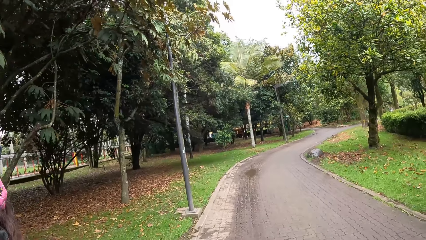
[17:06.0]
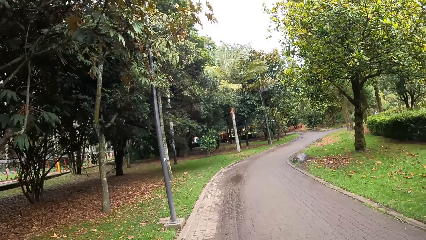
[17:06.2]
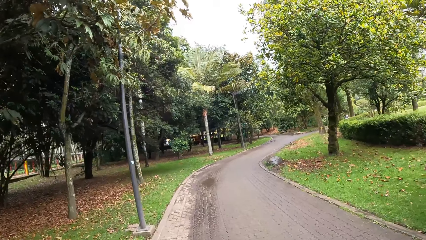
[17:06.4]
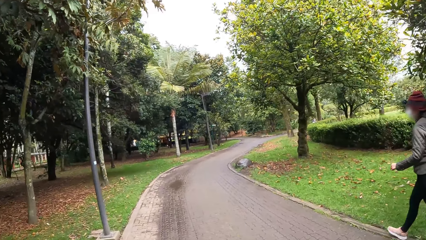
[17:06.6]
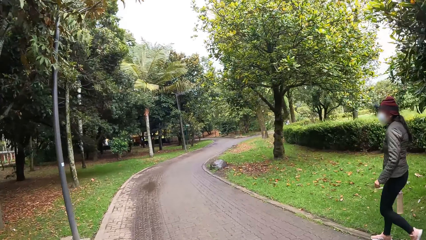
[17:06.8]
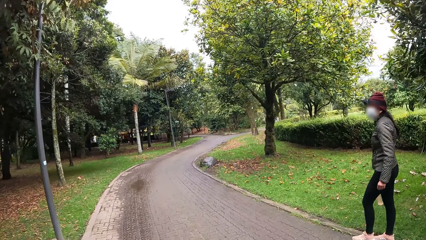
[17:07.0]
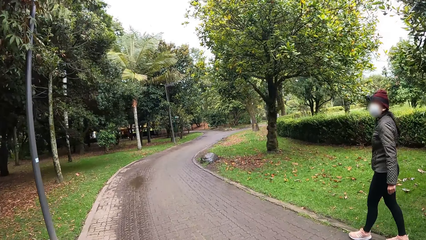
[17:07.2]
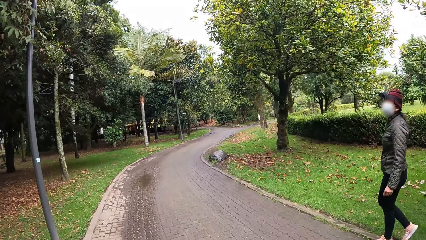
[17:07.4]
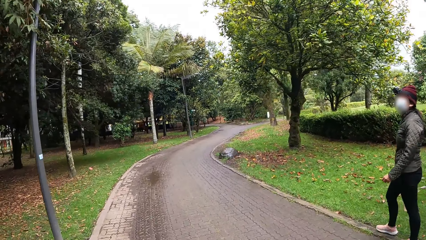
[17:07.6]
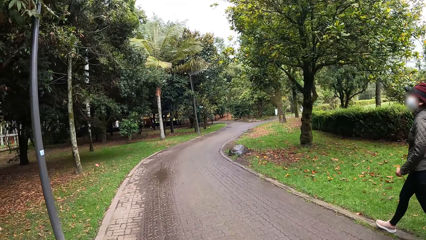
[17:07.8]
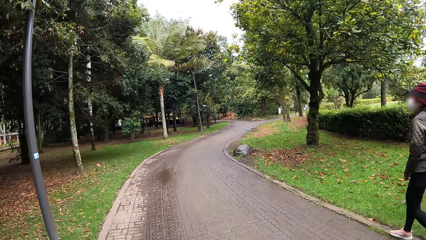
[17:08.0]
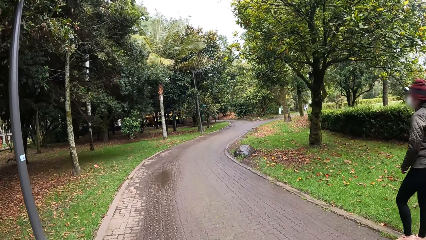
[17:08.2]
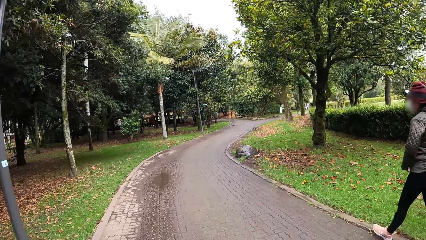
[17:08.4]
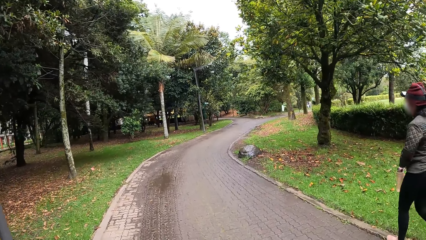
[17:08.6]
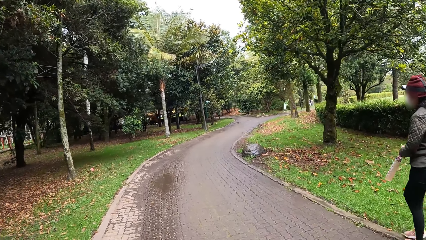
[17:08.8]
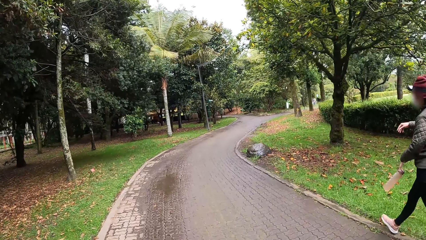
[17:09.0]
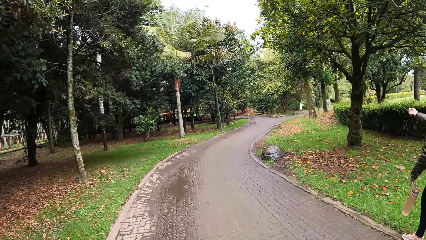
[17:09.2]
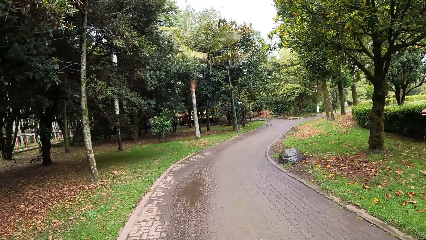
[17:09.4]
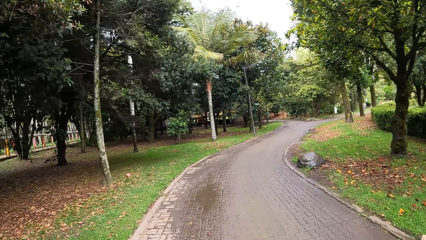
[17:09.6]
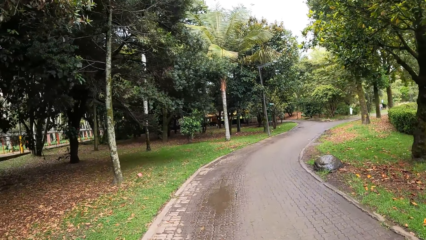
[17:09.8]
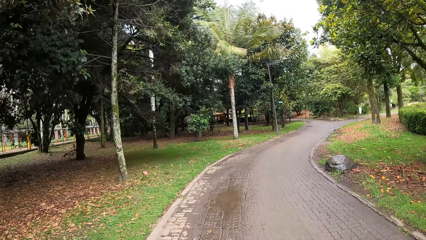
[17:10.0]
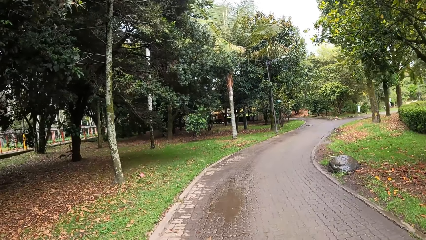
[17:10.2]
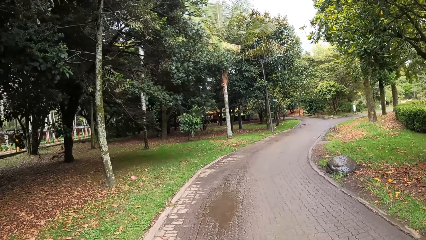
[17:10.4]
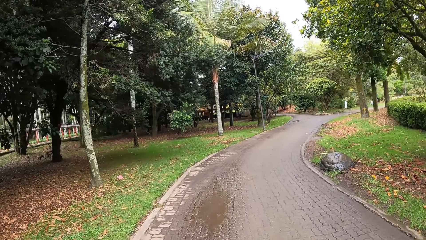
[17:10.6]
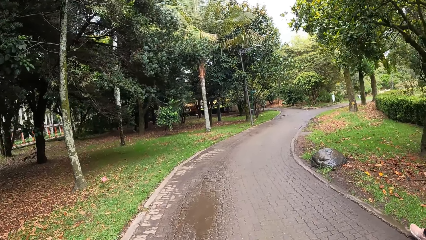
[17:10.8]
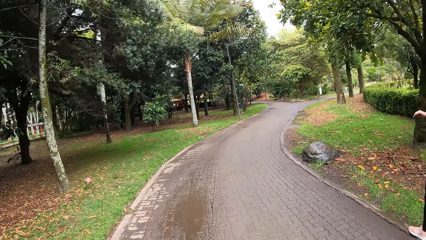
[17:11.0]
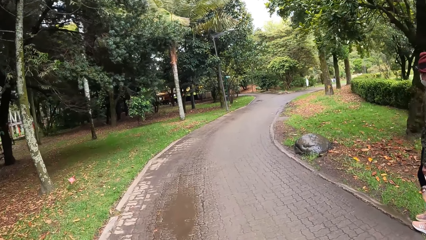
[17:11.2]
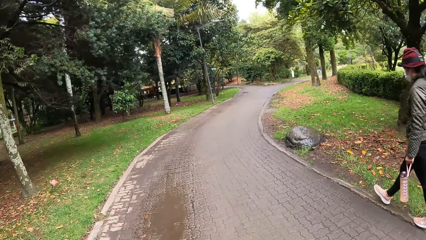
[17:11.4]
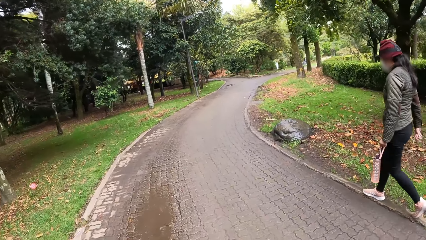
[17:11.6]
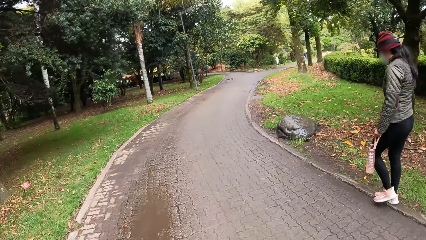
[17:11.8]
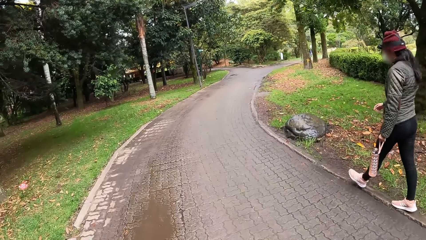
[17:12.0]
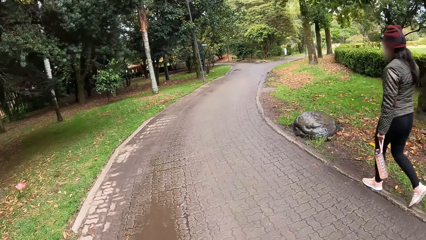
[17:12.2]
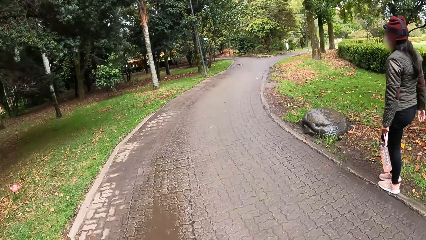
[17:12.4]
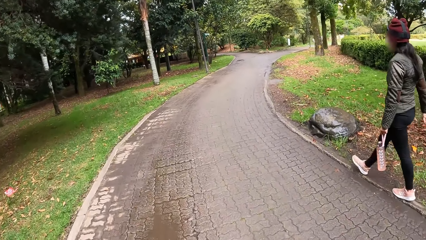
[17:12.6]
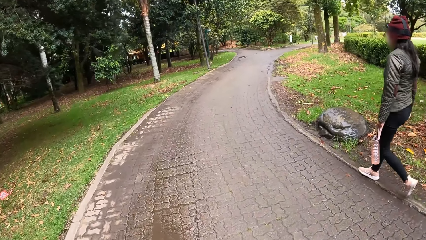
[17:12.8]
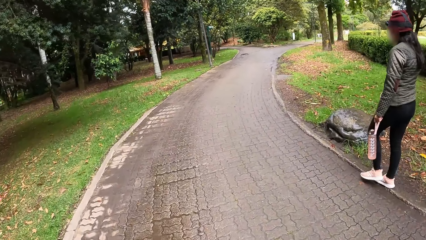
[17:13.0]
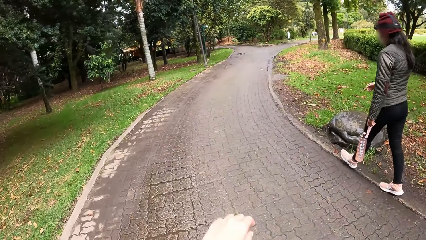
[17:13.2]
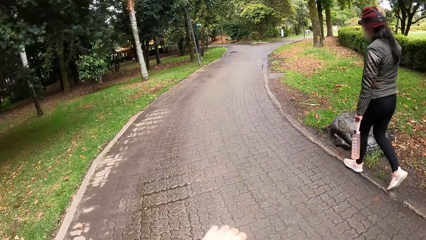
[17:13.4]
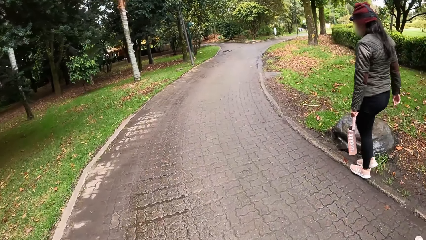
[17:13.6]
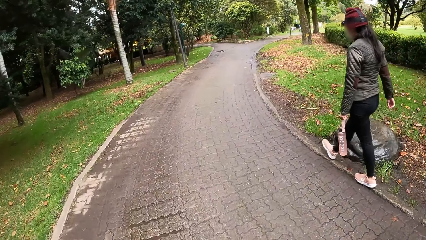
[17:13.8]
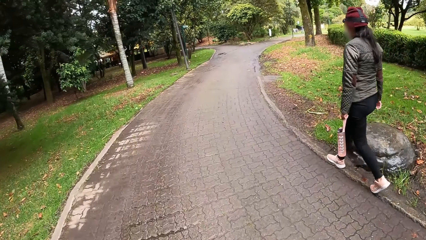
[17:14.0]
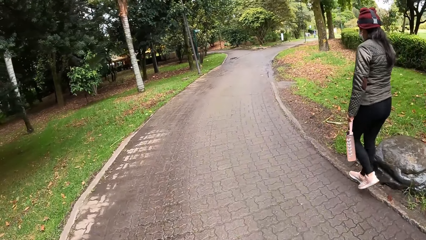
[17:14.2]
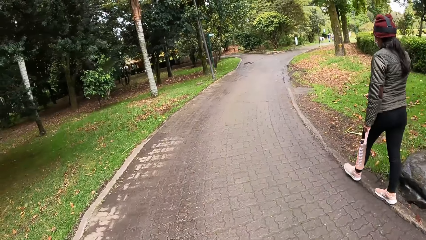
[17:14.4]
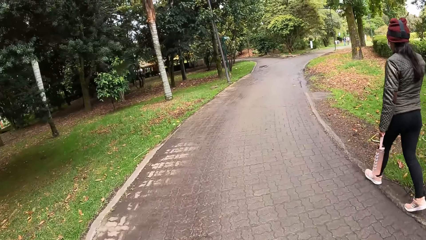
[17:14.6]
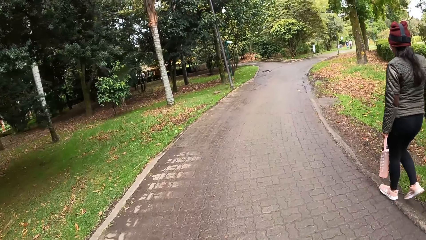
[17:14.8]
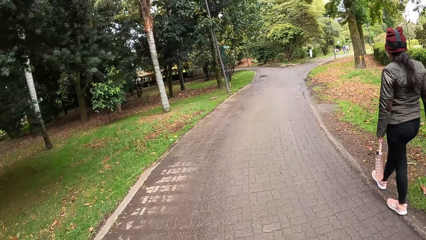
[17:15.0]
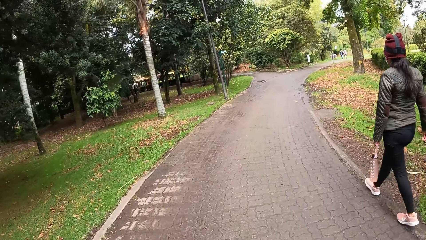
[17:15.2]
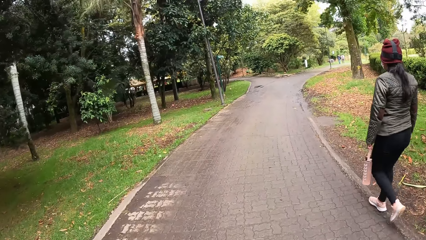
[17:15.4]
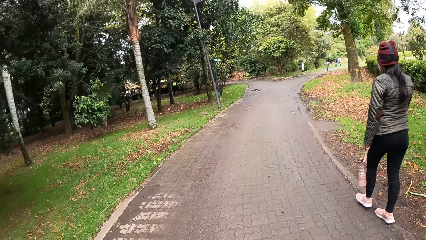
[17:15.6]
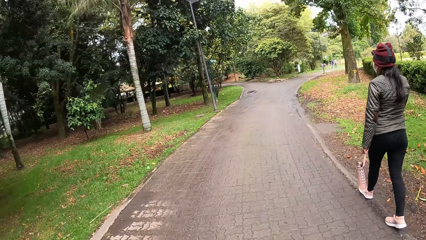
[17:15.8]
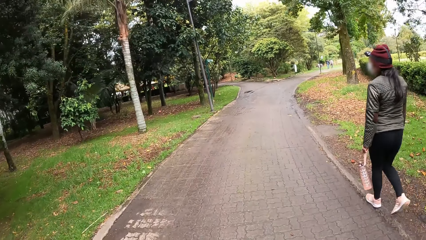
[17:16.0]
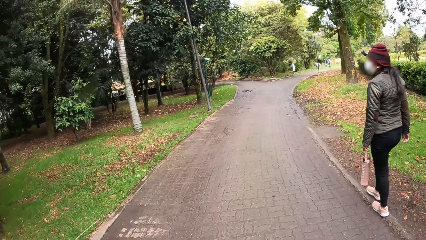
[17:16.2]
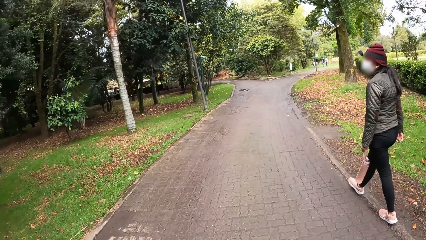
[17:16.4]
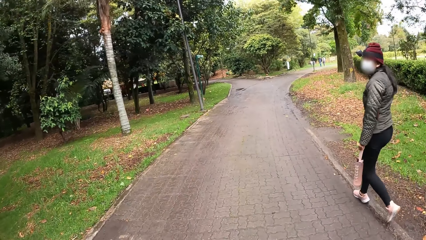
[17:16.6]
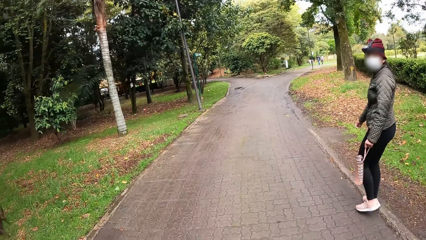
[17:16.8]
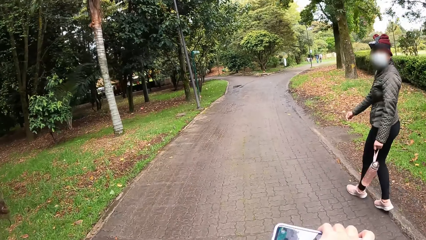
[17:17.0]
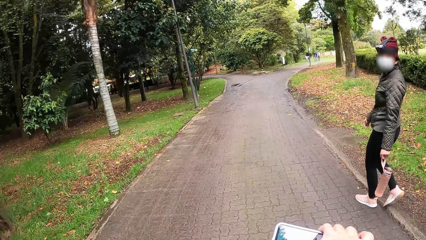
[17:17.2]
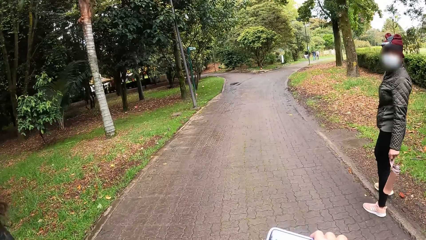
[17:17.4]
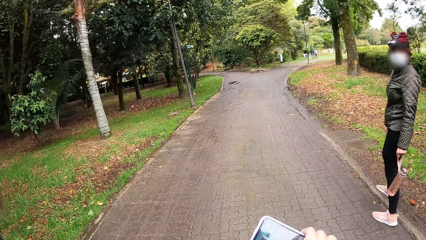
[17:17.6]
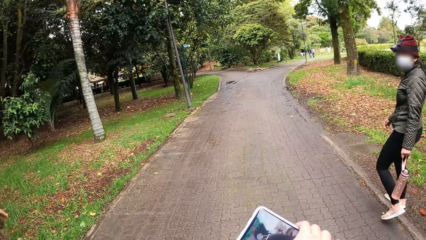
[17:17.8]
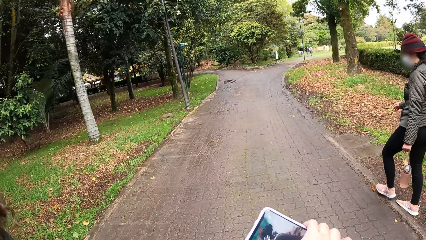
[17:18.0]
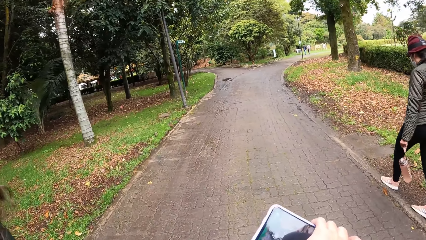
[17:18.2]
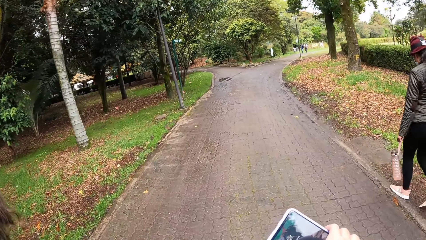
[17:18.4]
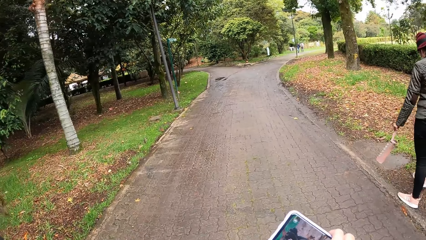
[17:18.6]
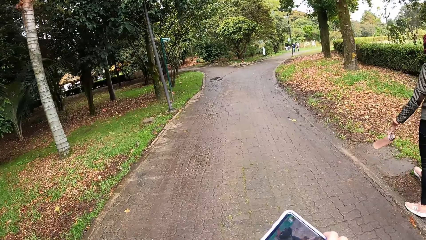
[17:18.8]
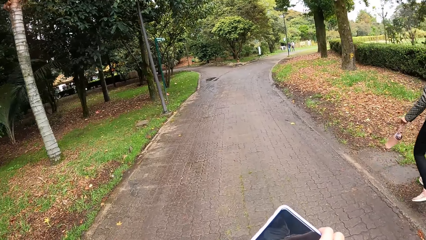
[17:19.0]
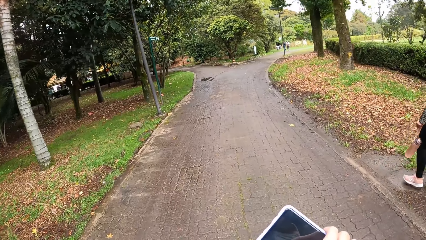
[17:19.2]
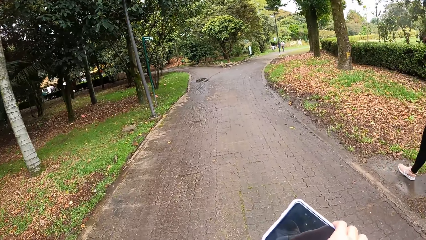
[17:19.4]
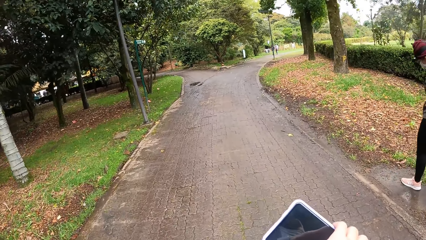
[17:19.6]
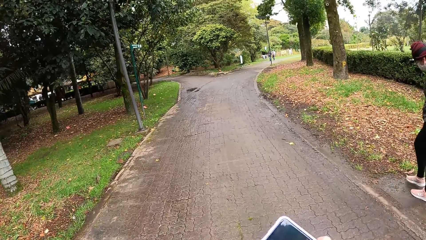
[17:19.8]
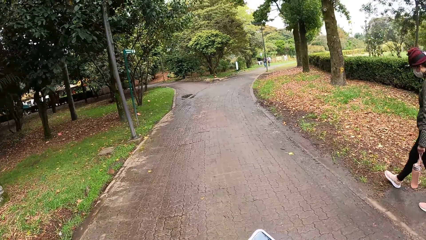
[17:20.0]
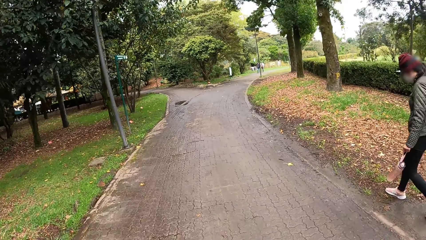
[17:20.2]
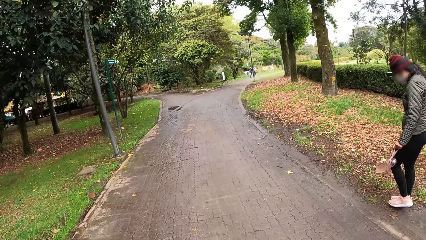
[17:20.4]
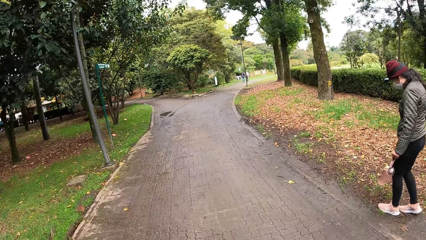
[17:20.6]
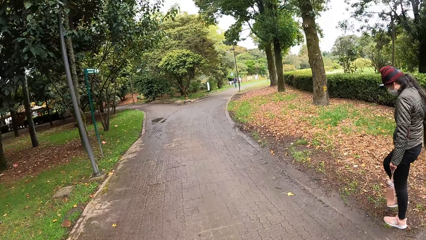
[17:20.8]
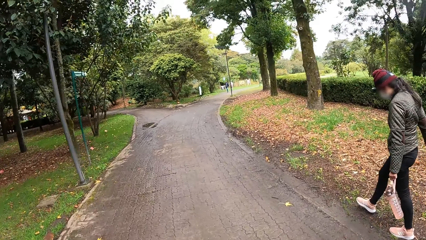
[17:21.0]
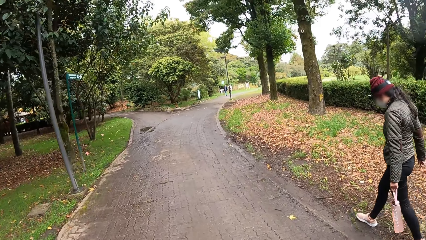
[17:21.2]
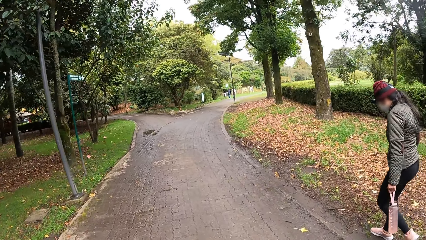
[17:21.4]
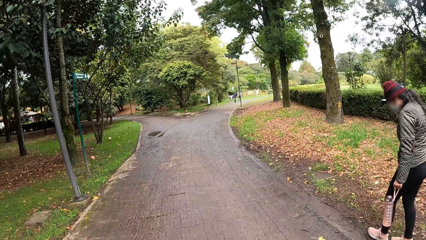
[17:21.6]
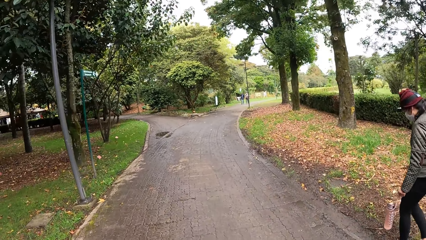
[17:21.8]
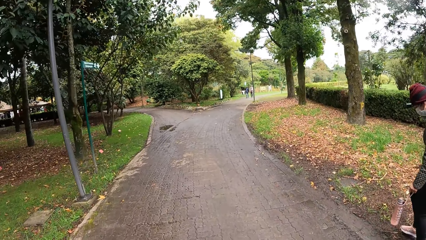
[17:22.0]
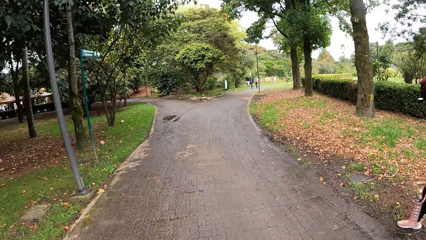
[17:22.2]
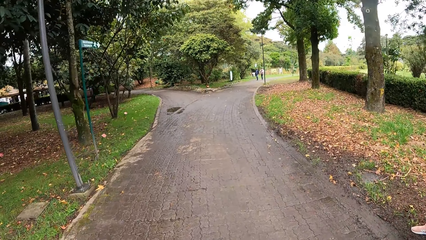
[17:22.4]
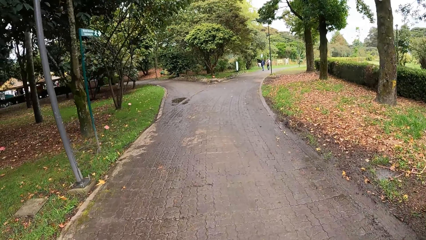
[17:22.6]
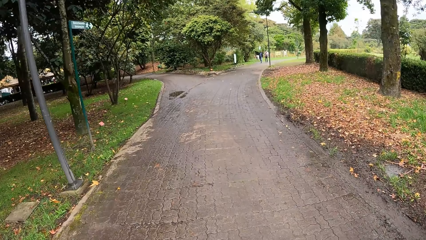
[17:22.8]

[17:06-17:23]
The woman passes the bottle from her right hand to her left hand. The camera wearer operates a phone with her right hand.
